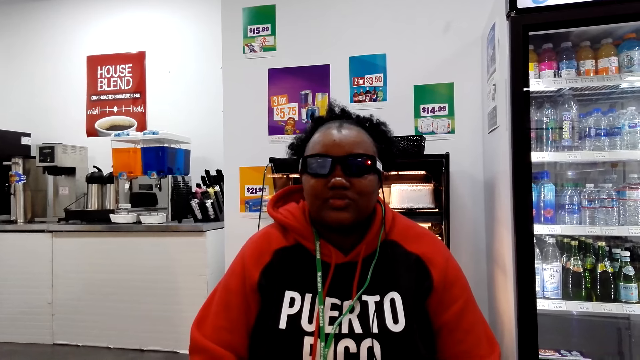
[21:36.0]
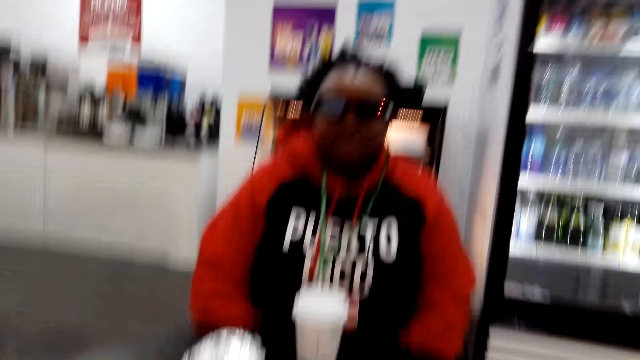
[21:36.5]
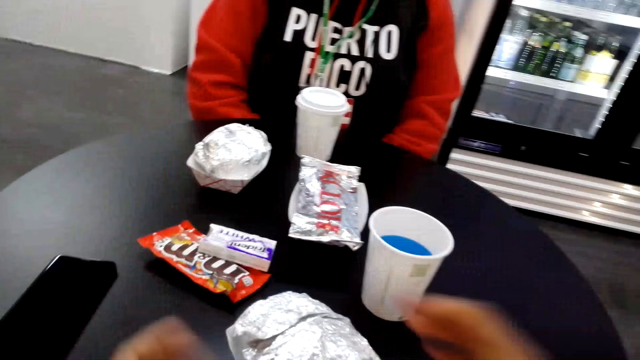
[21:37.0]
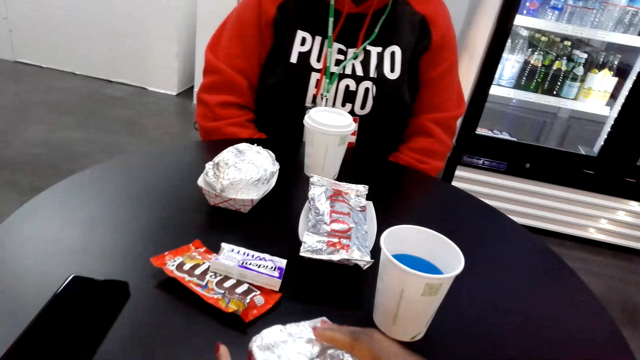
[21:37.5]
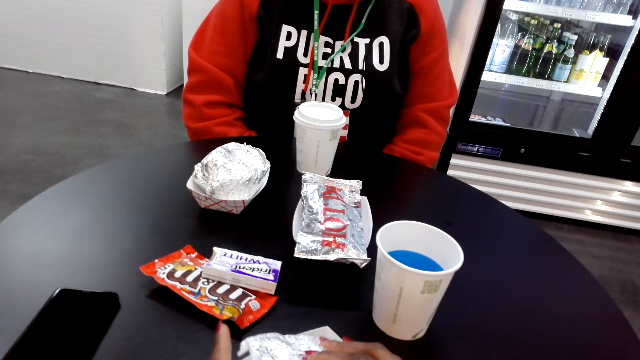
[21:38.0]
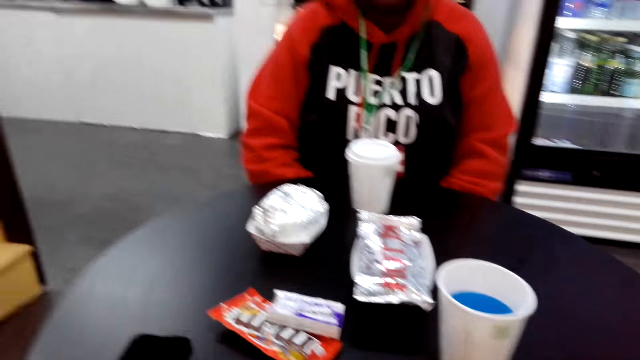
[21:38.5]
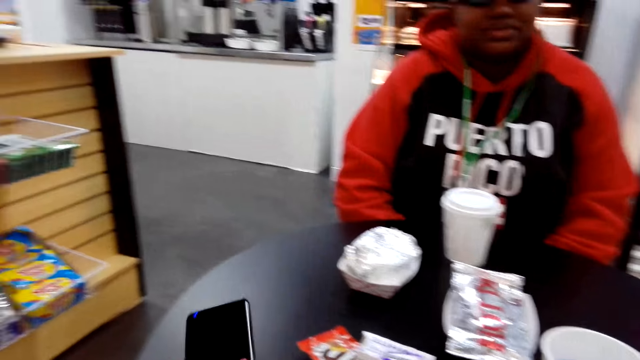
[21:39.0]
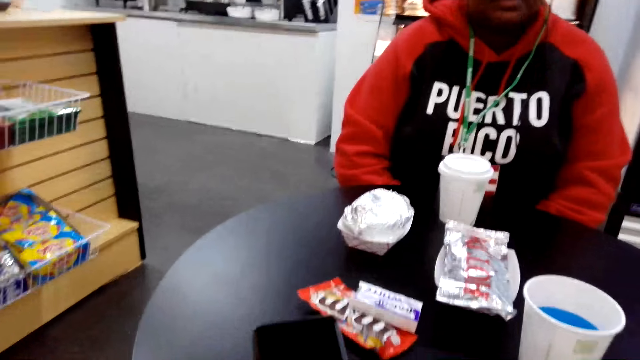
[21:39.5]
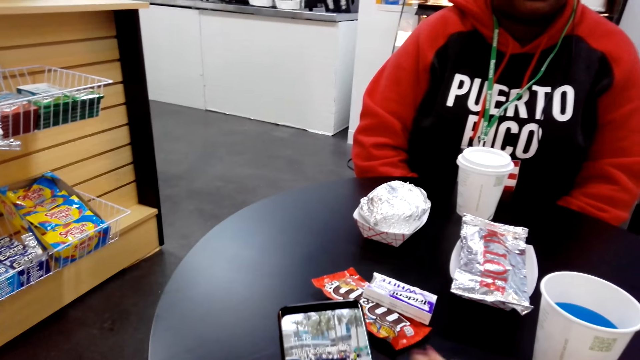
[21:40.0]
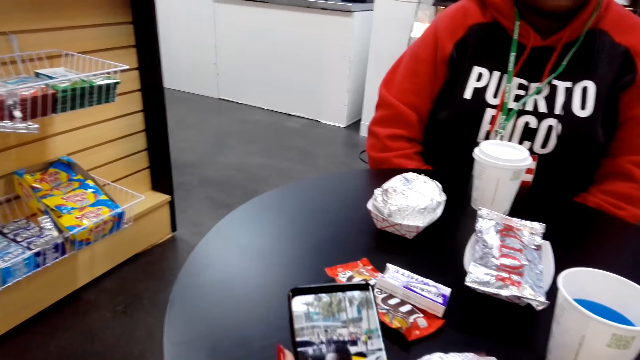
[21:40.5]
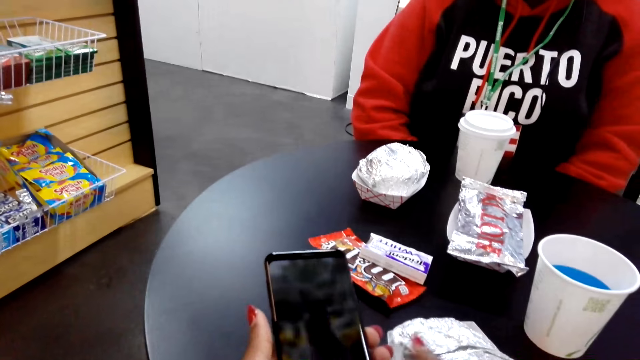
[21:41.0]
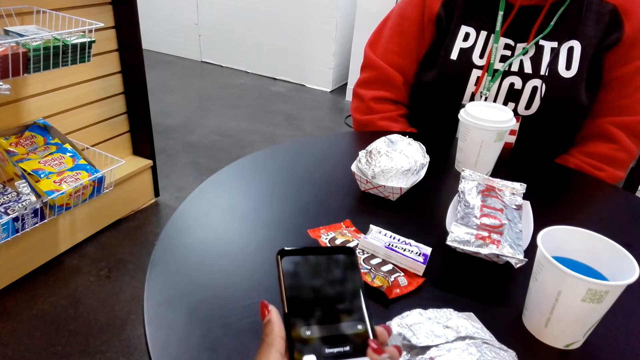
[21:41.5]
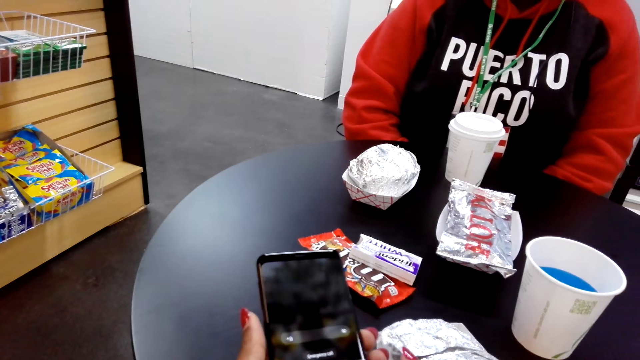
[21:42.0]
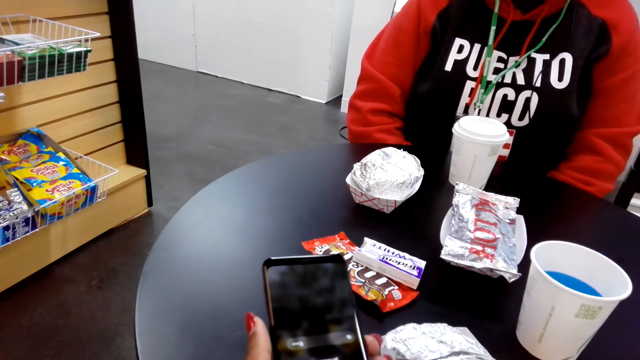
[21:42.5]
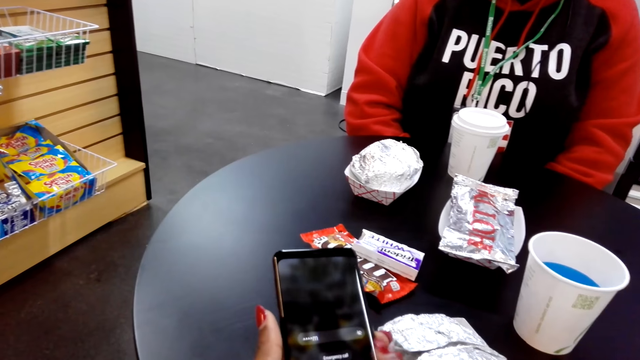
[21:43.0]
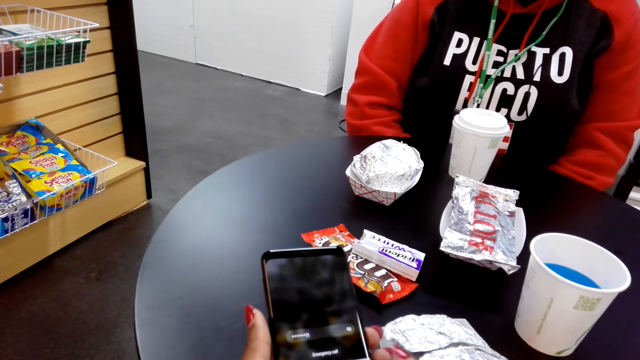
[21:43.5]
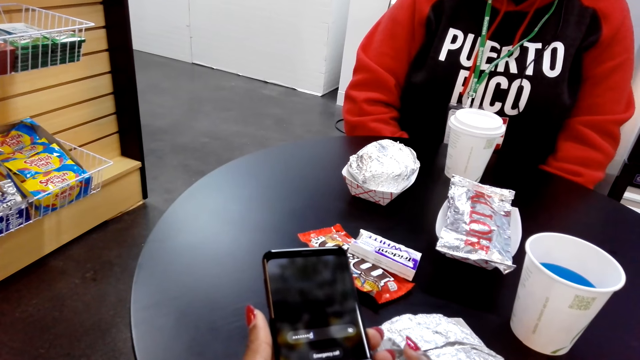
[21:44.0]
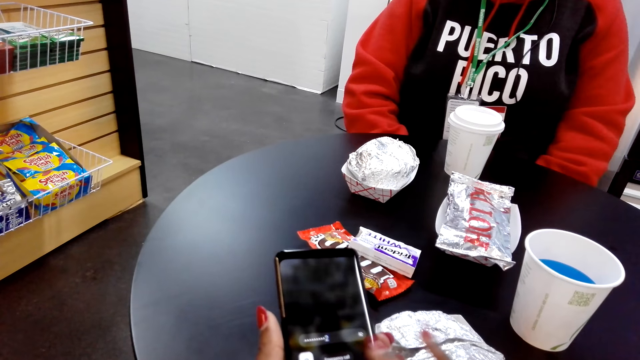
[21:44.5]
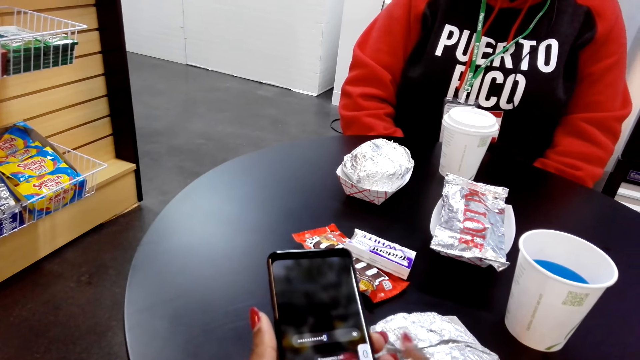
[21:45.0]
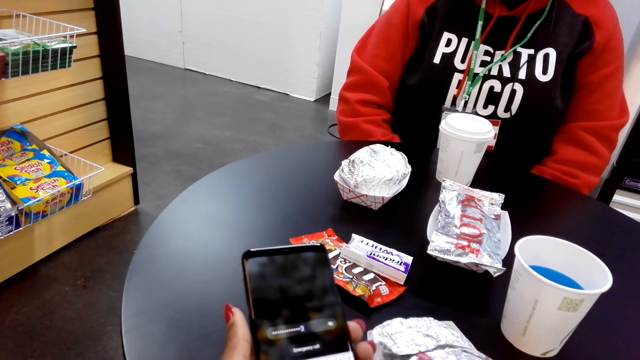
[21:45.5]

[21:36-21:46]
The camera wearer opens a hot dog. She dialogues to a person. She touches the foiled food on top of the table. She touches her cellphone. She dials the phone. She dialogues to the person.

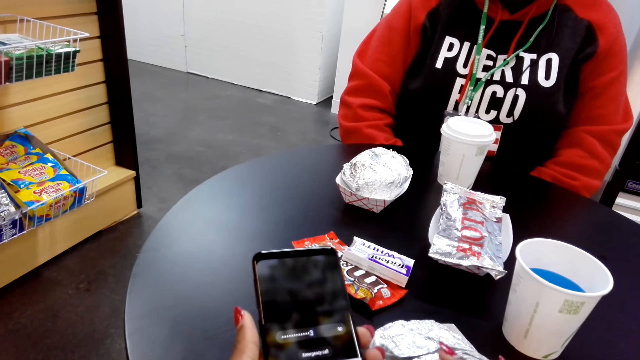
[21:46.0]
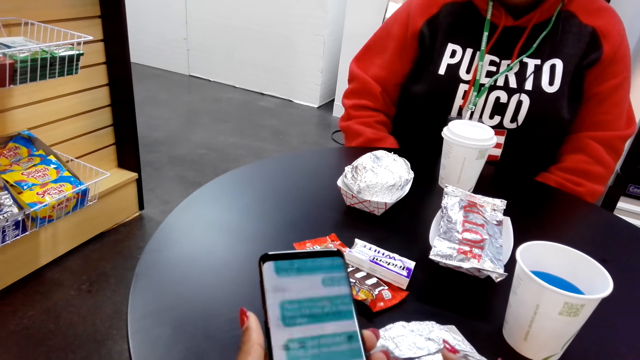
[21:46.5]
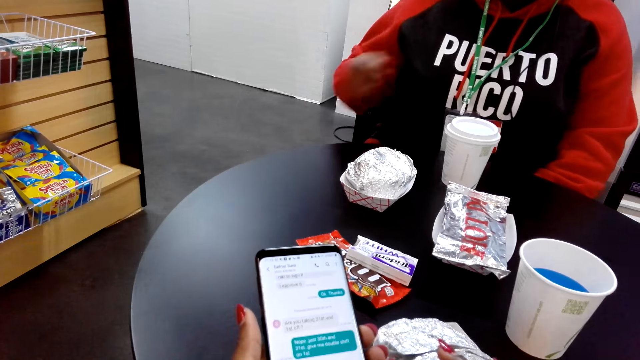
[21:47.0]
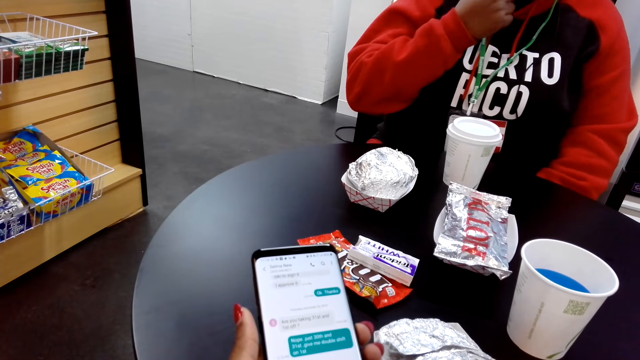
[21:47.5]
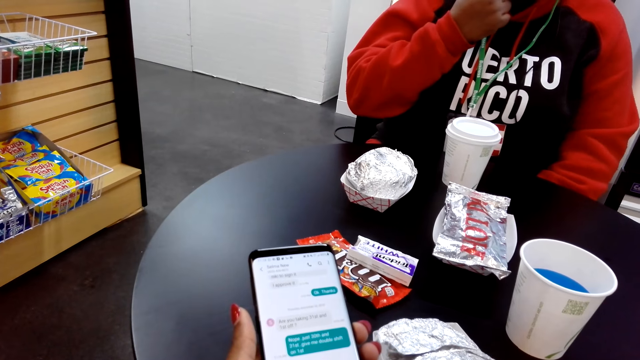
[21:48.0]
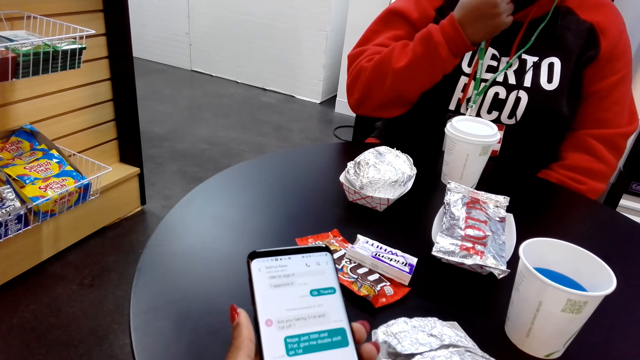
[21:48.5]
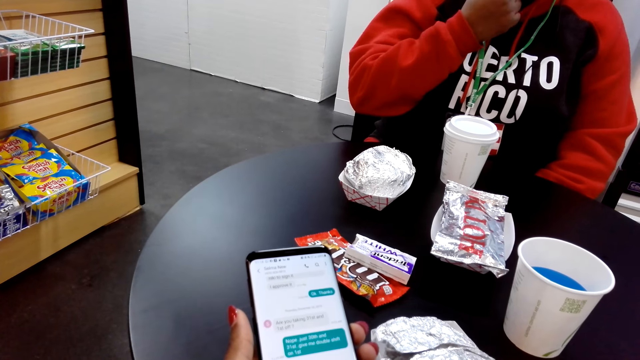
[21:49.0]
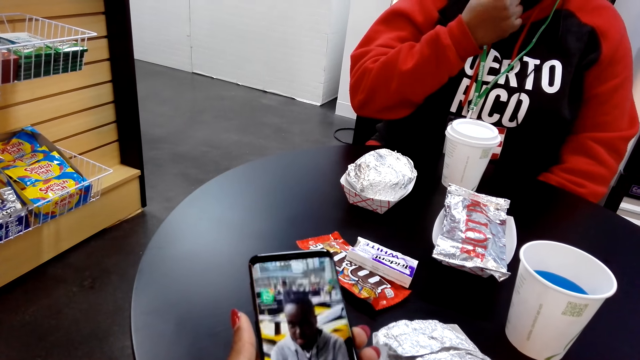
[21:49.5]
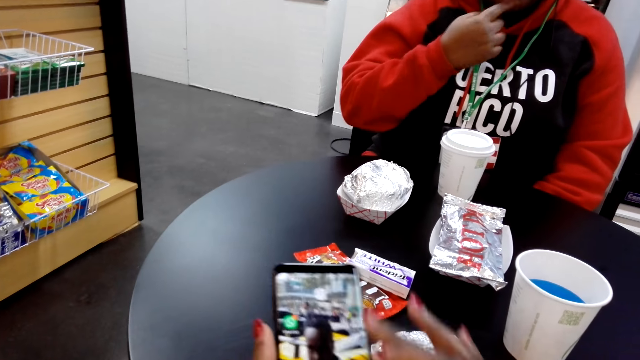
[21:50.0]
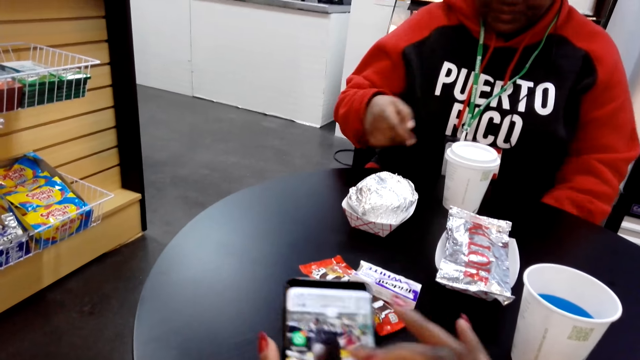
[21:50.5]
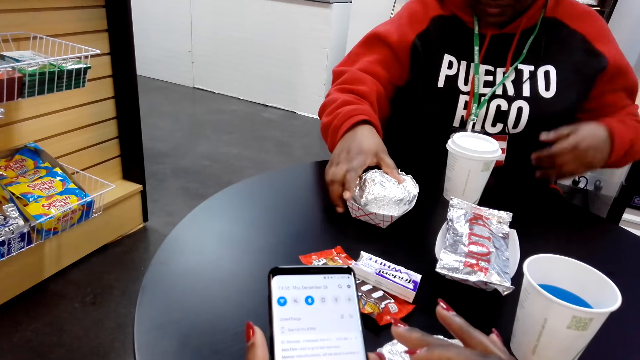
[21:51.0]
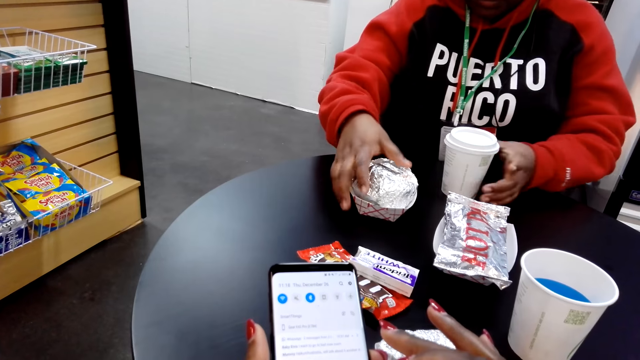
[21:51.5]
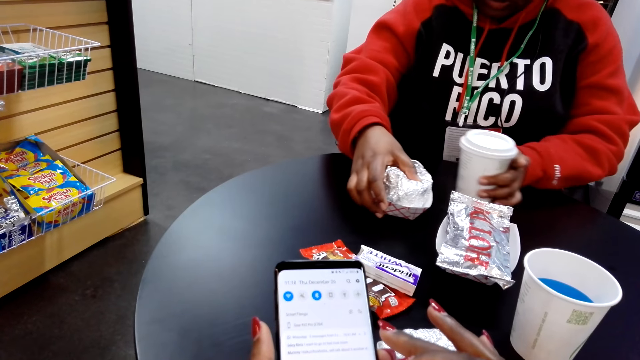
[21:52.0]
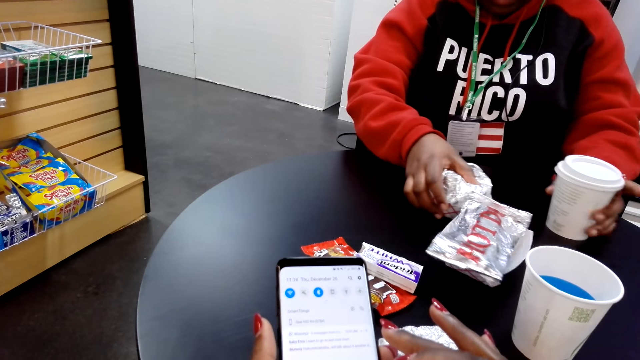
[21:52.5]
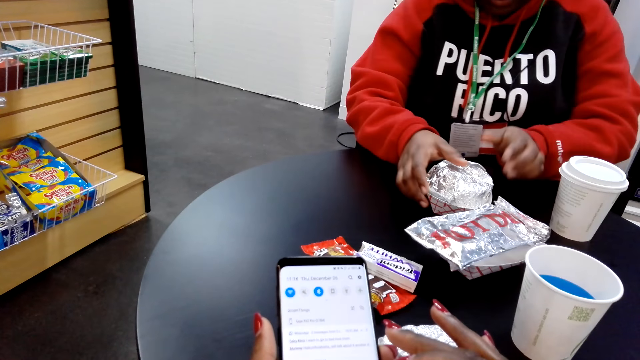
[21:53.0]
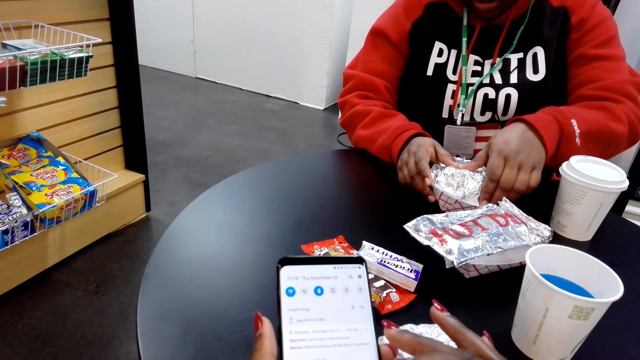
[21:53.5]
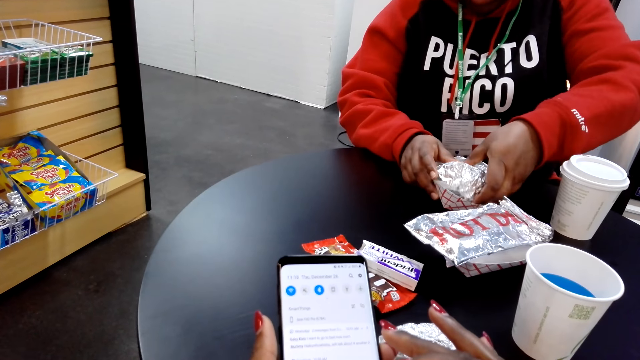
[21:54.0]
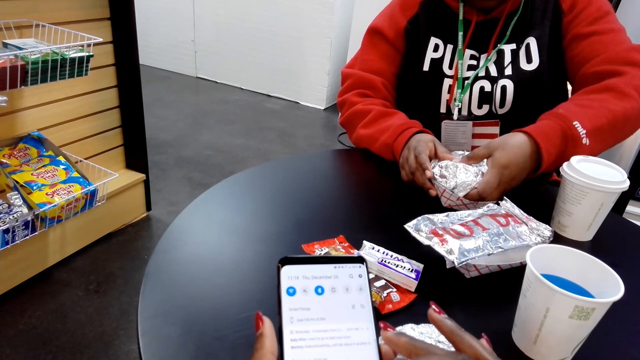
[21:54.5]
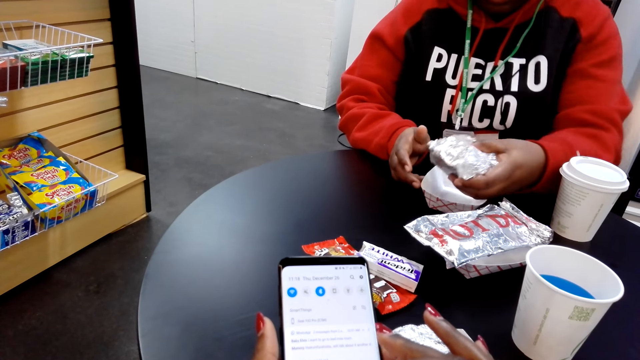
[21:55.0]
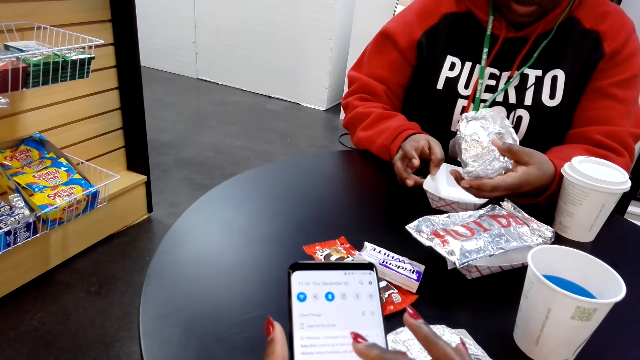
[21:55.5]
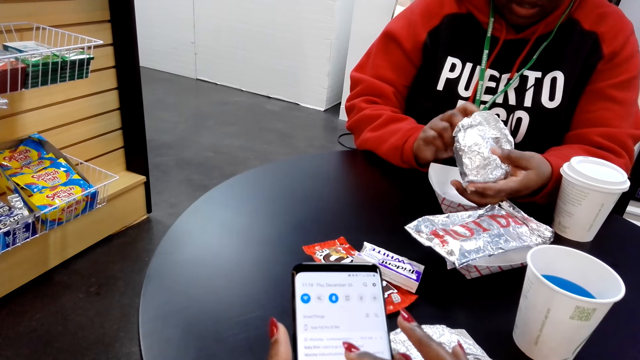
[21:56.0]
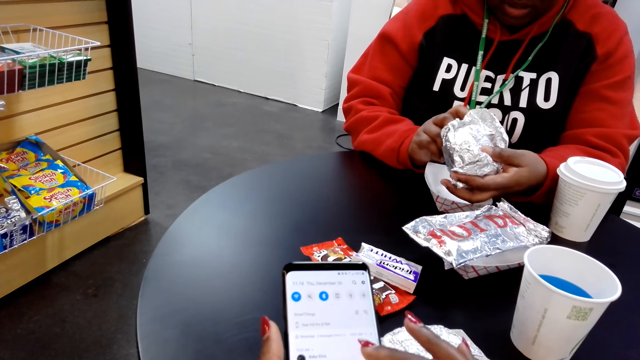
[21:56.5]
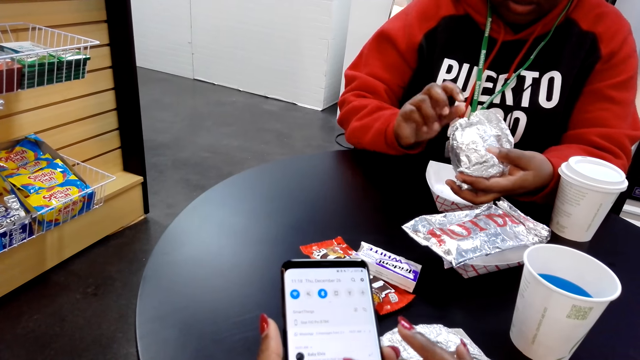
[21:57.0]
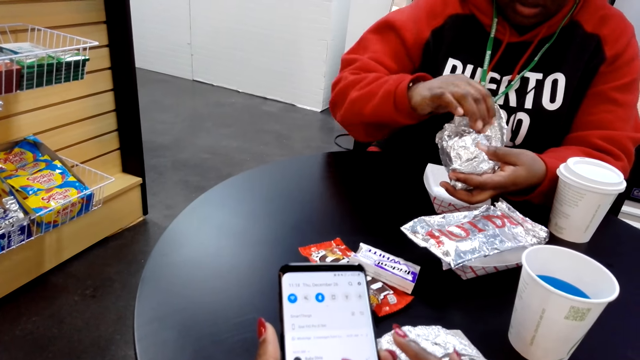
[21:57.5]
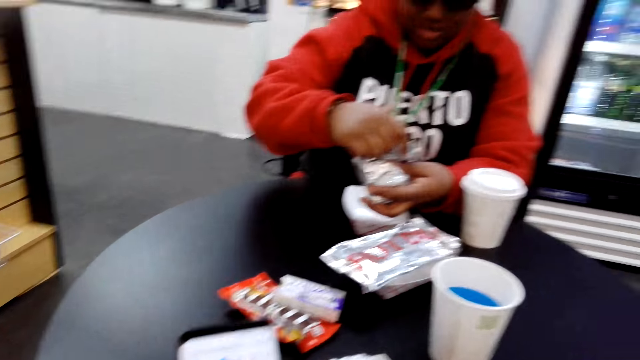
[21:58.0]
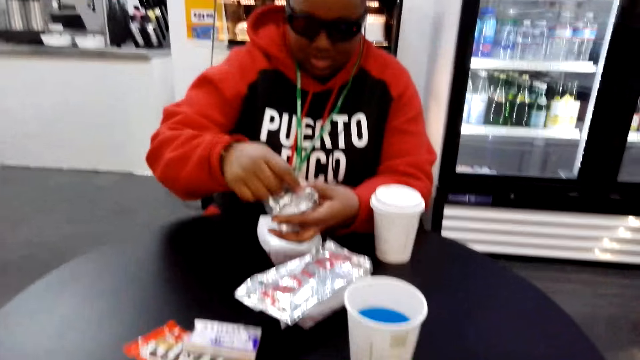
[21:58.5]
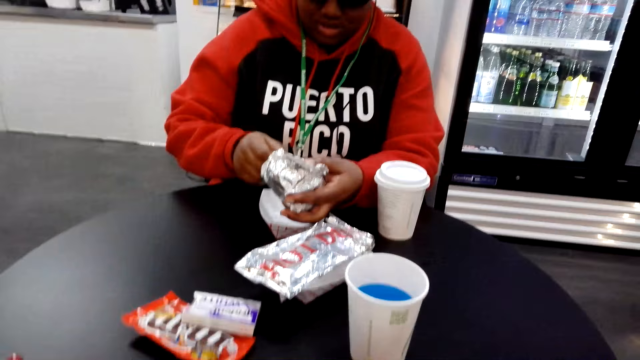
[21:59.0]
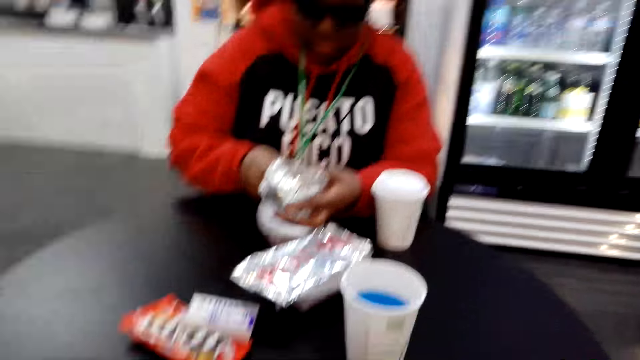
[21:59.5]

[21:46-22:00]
The camera wearer stares at her cellphone. She scrolls on her cellphone. She dials the phone. A person opens a hot dog. The camera wearer dialogues to the person.
